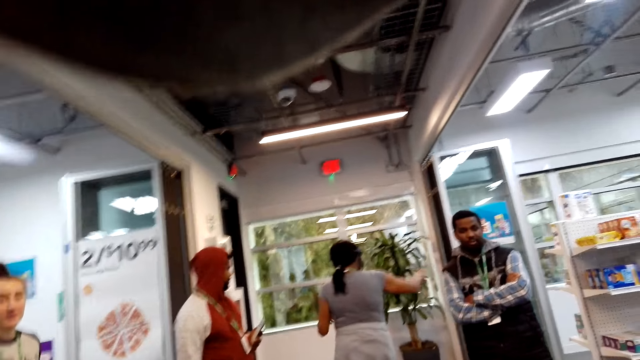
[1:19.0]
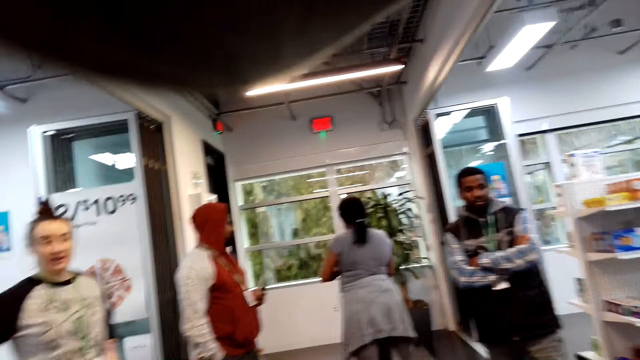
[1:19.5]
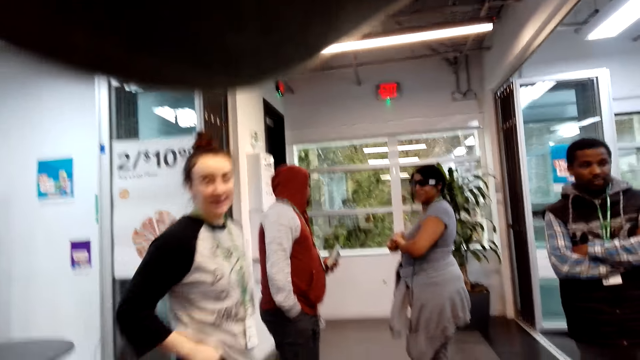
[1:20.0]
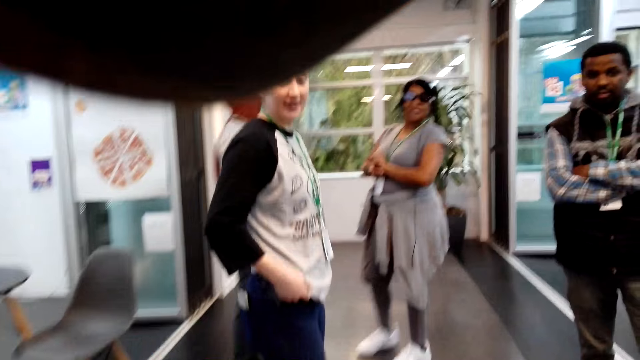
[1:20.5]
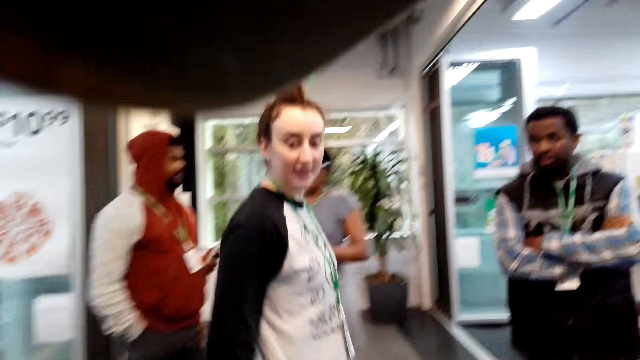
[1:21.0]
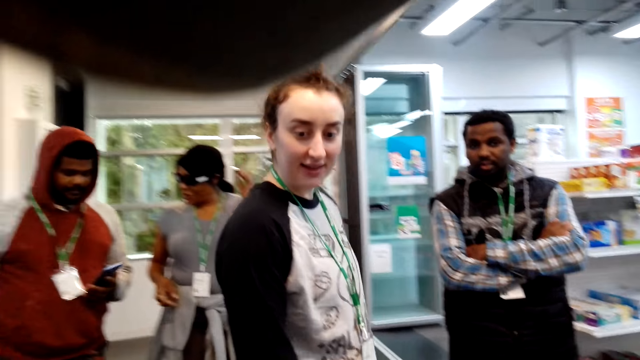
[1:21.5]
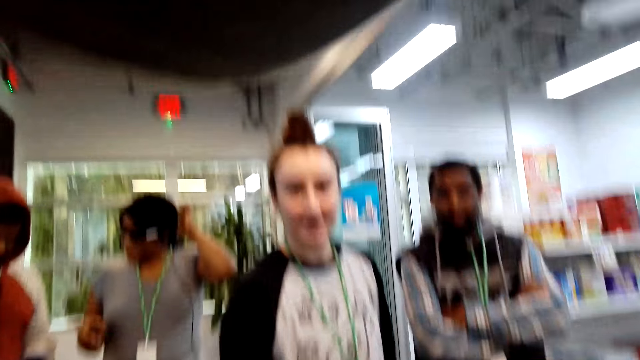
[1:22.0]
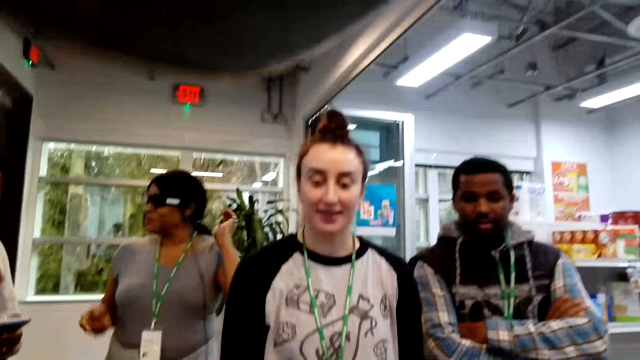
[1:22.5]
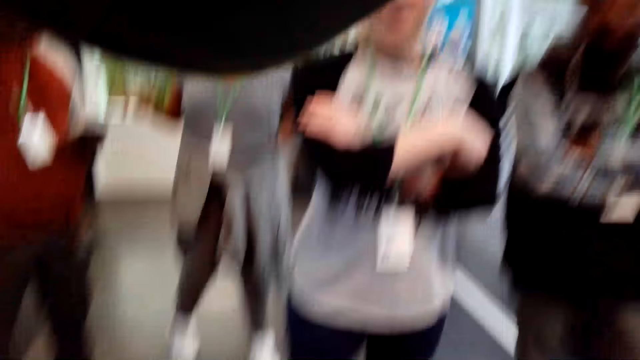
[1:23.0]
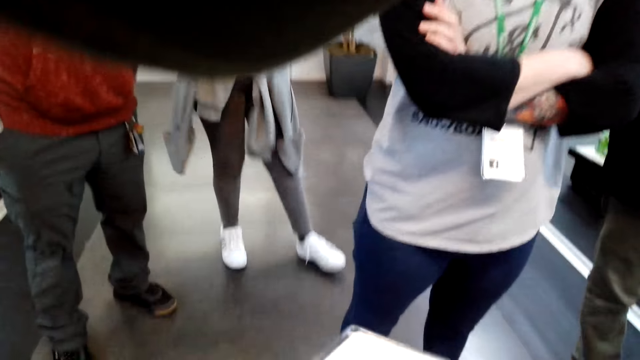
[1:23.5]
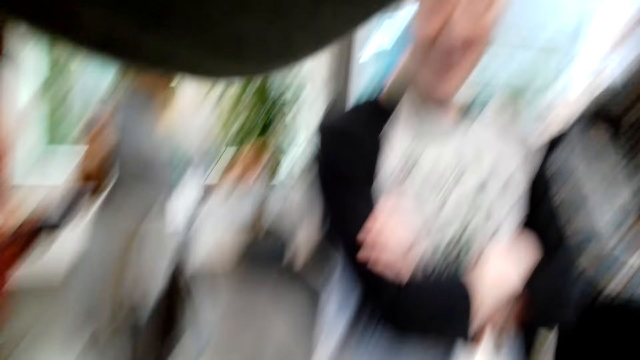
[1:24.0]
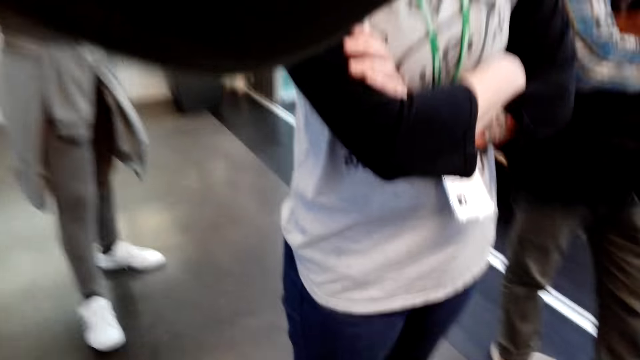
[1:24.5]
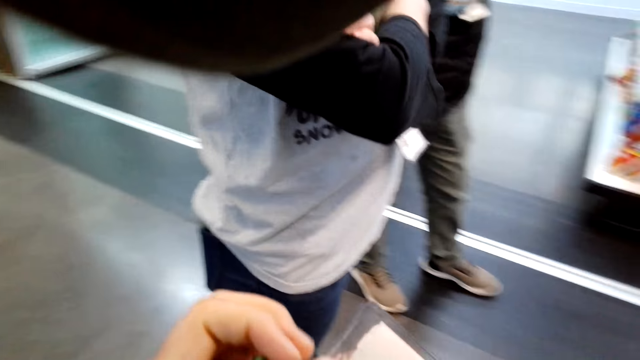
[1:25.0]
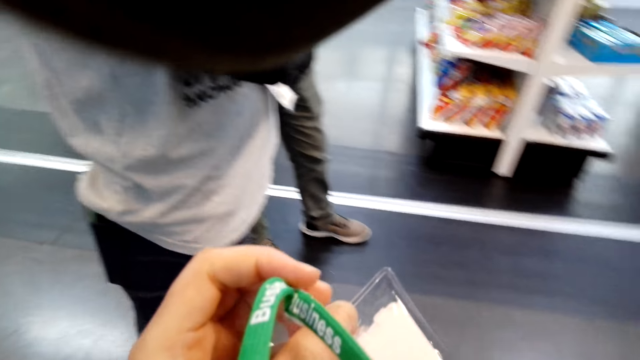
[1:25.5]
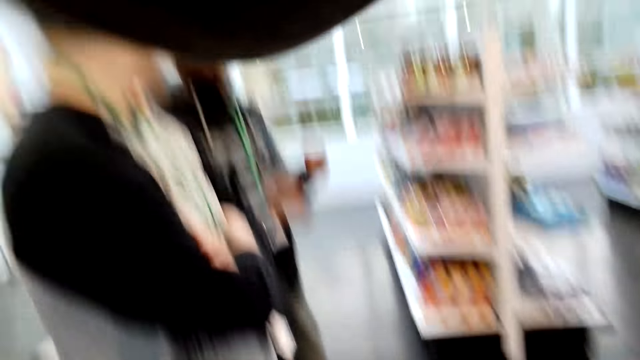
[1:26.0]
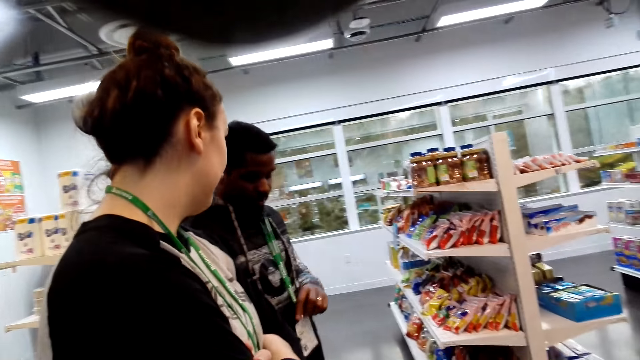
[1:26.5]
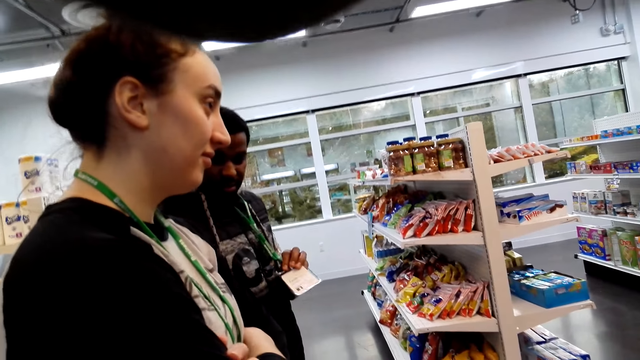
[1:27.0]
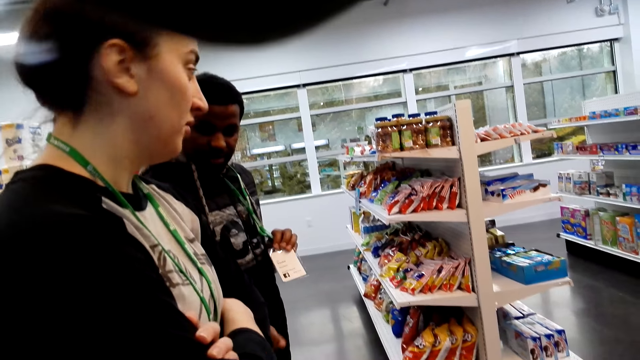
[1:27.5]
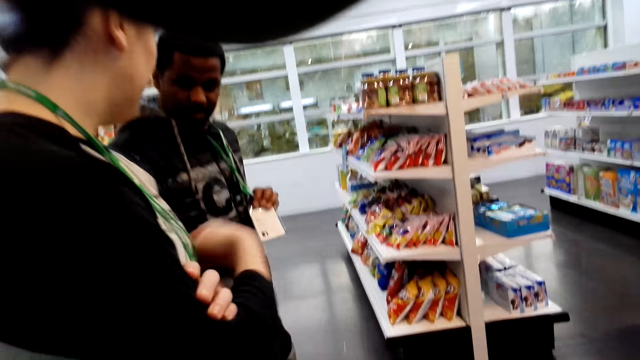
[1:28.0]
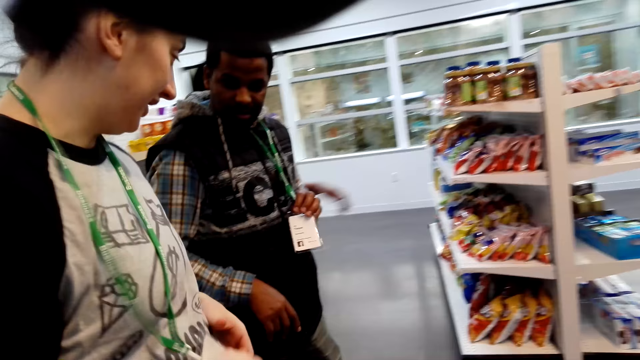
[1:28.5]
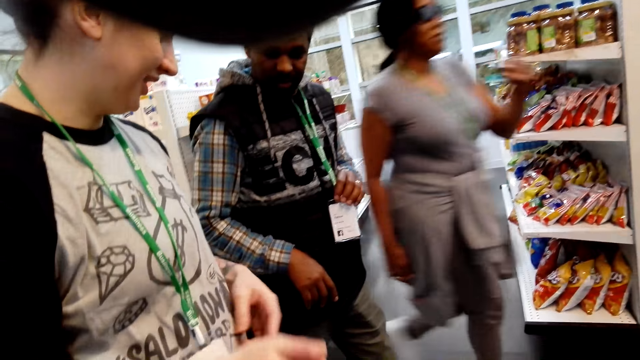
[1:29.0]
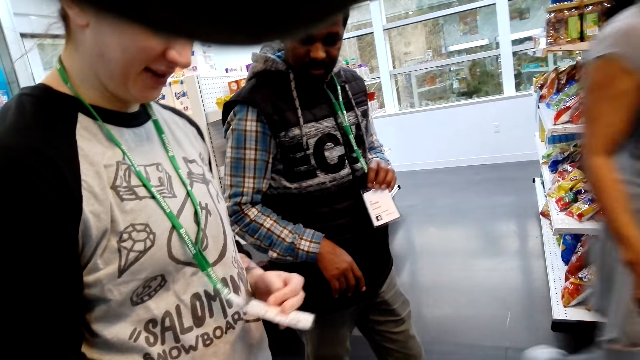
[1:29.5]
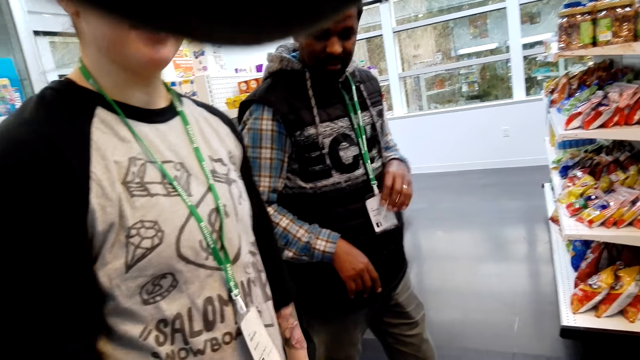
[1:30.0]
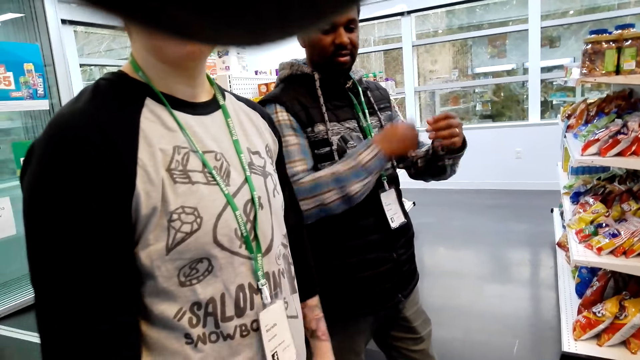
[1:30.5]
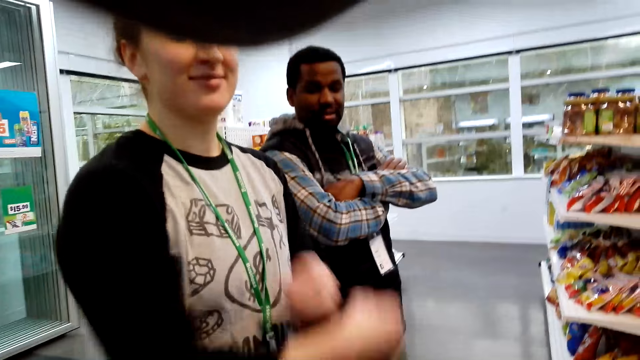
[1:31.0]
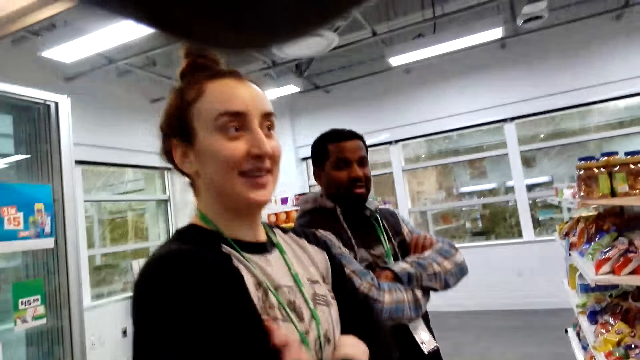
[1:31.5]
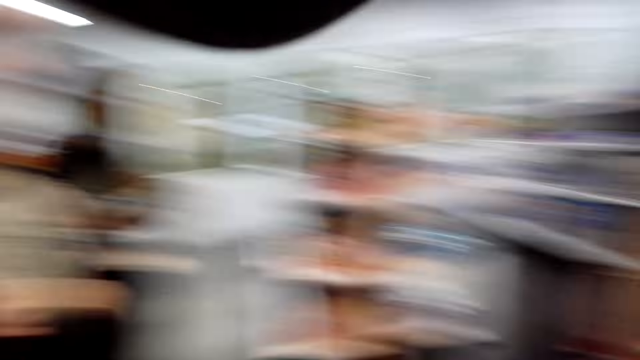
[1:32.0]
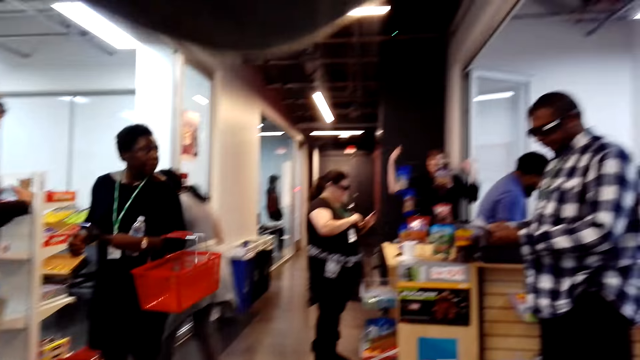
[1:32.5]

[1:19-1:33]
The camera wearer converses with a lady. She holds the ID hanging on her neck. The lady folds her hands. A man holds his ID. The lady holds her ID. The man folds his hands. The lady folds her hands.

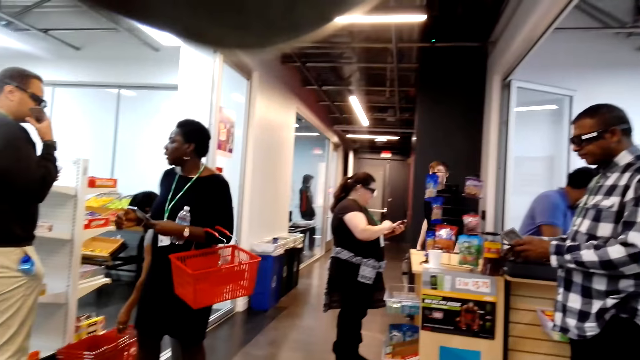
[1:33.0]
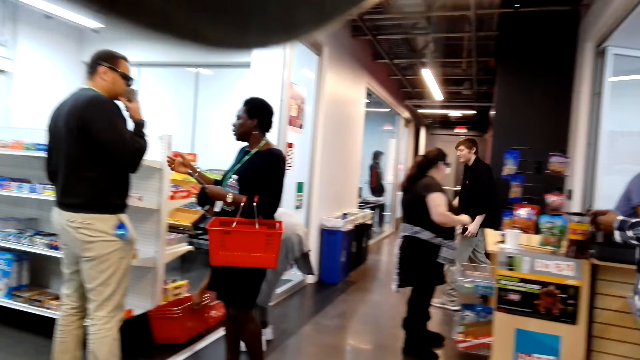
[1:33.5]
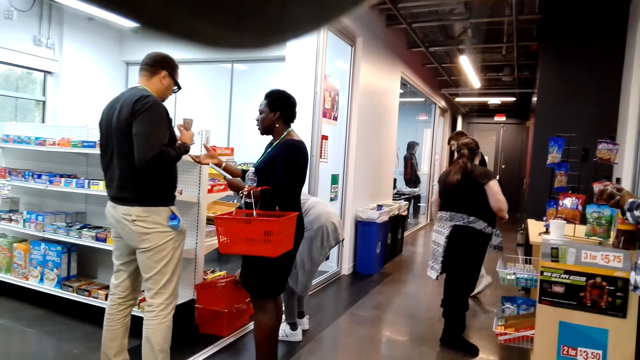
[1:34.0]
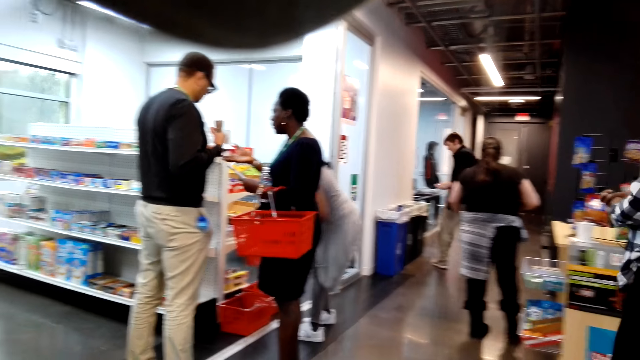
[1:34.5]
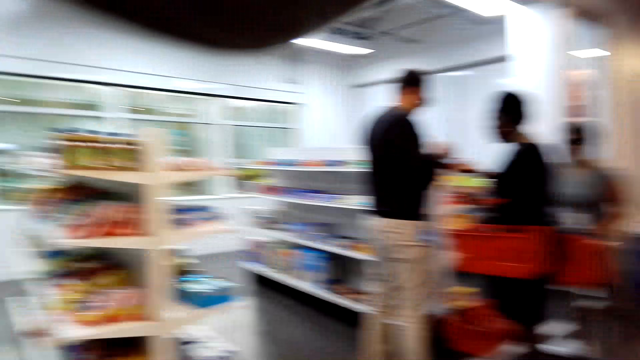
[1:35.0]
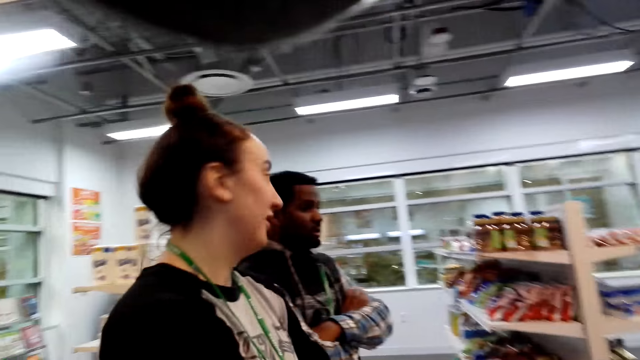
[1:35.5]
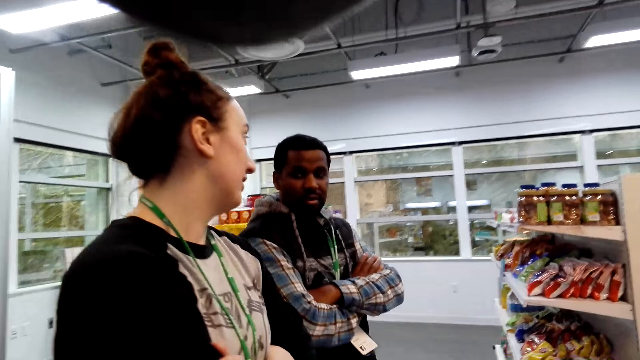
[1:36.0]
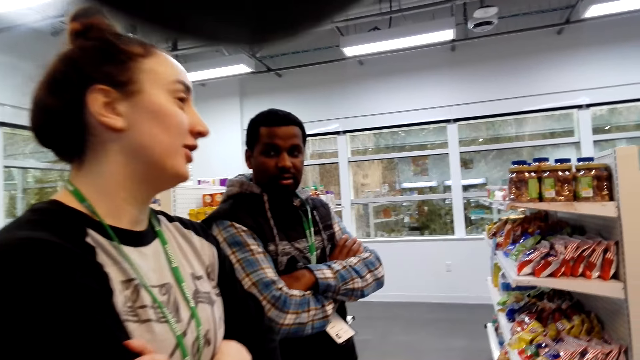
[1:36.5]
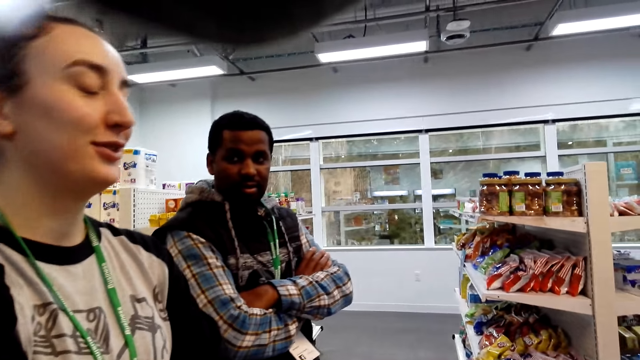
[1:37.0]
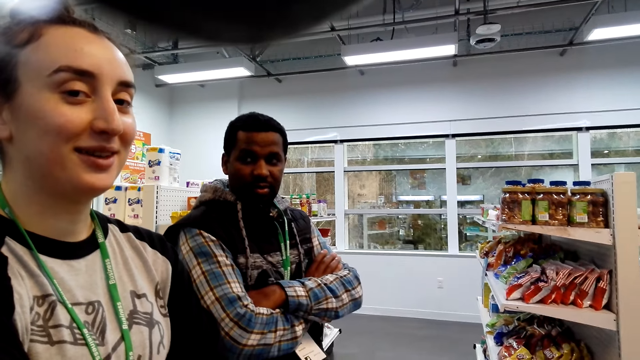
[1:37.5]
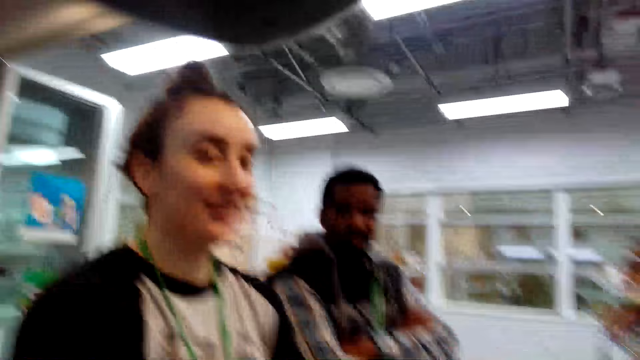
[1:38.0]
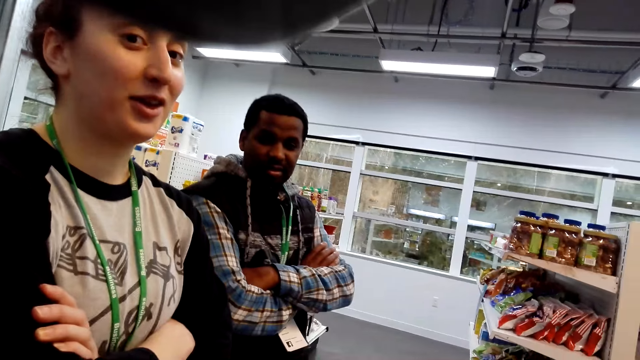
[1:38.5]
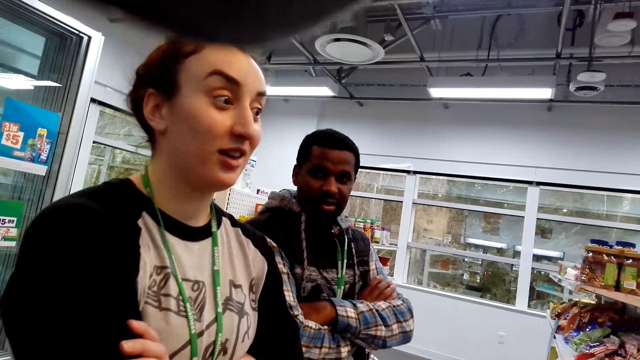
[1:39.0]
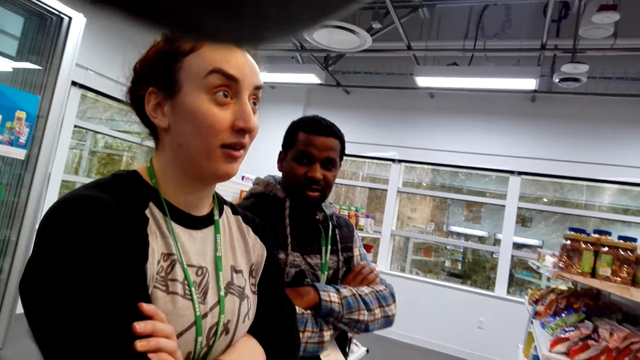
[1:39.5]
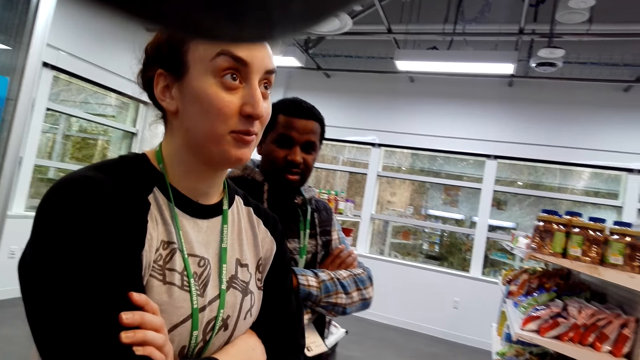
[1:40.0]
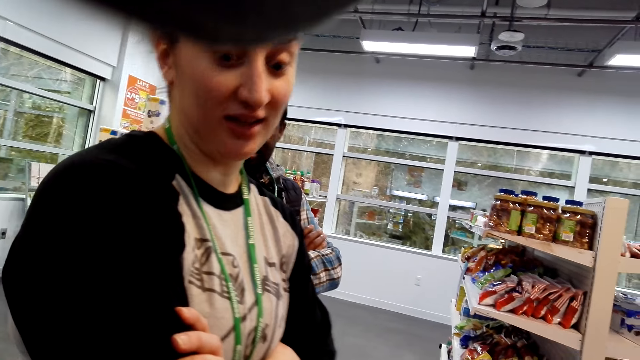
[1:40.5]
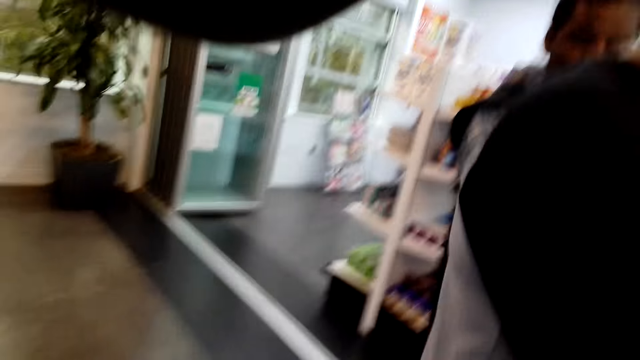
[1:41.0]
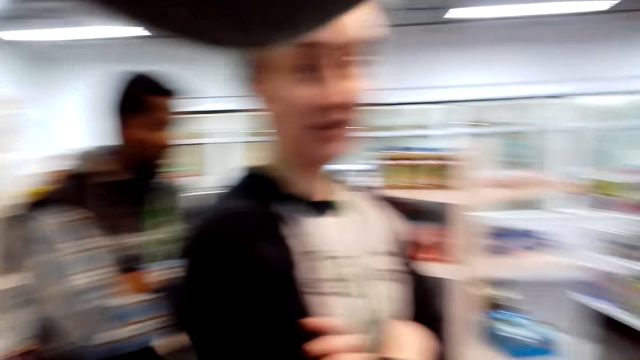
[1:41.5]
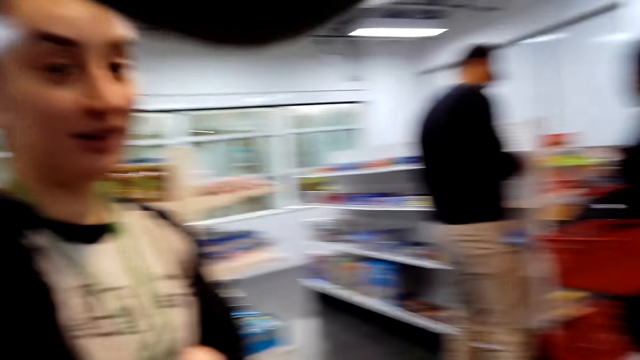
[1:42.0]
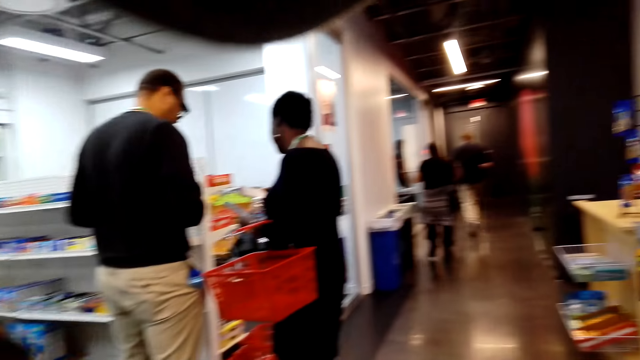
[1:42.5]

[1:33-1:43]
The camera wearer looks around. A lady converses with the camera wearer. The lady walks around the shop.
